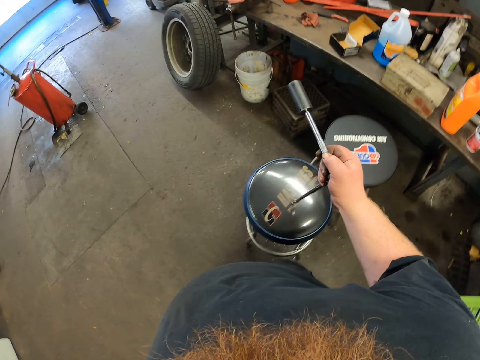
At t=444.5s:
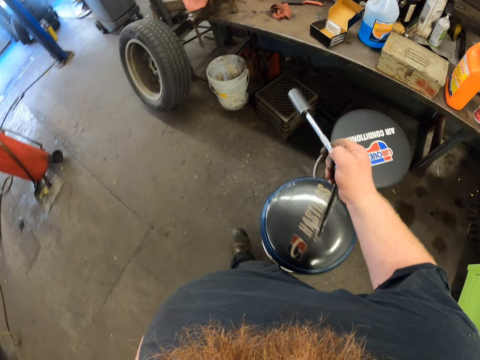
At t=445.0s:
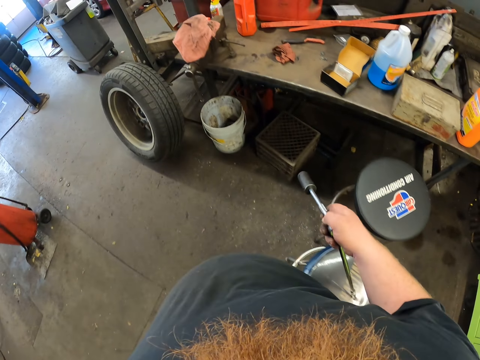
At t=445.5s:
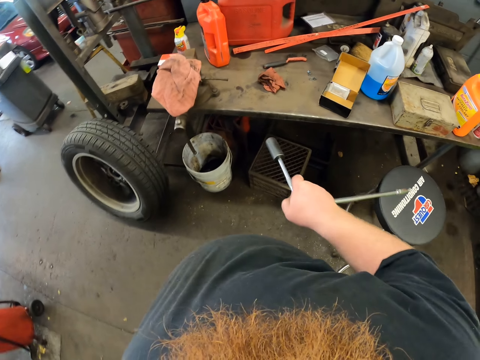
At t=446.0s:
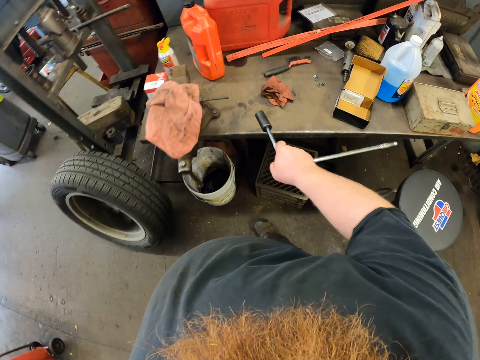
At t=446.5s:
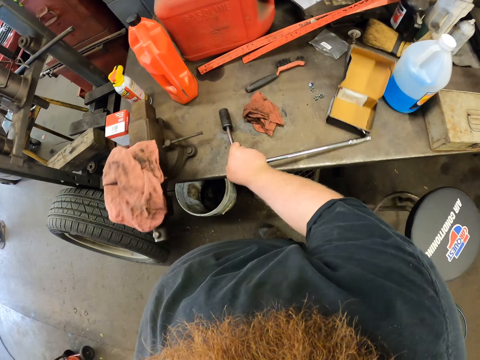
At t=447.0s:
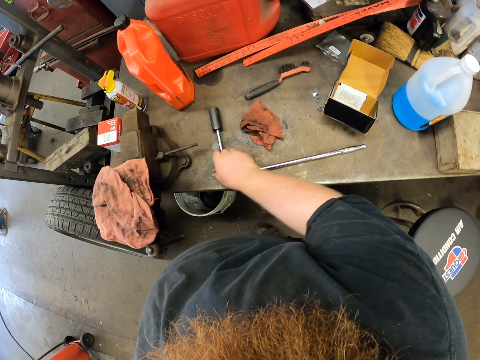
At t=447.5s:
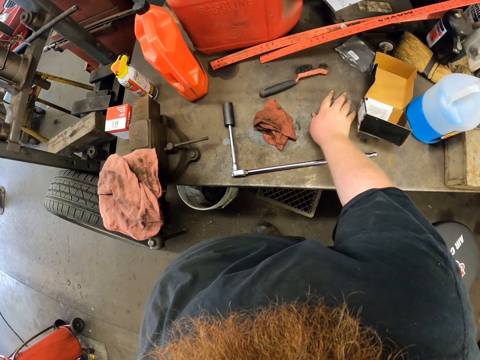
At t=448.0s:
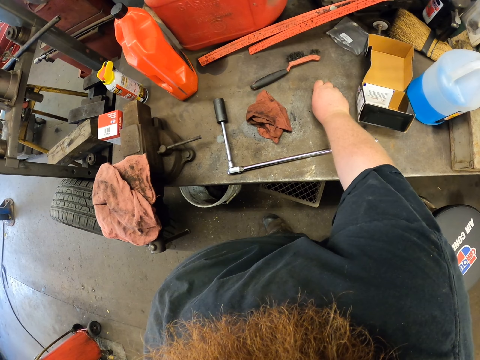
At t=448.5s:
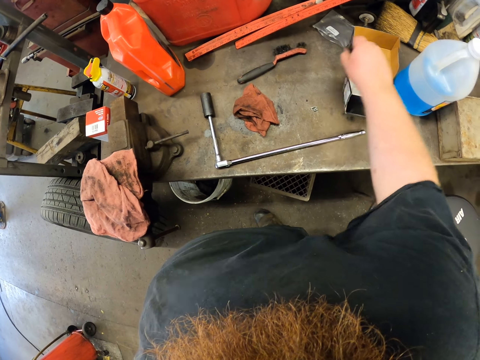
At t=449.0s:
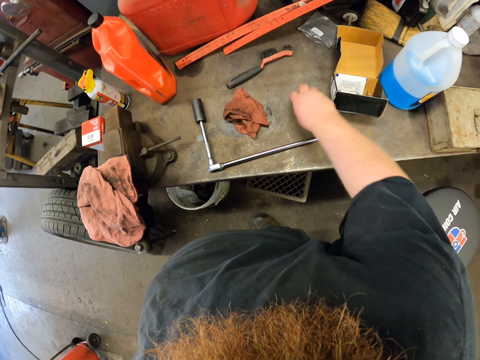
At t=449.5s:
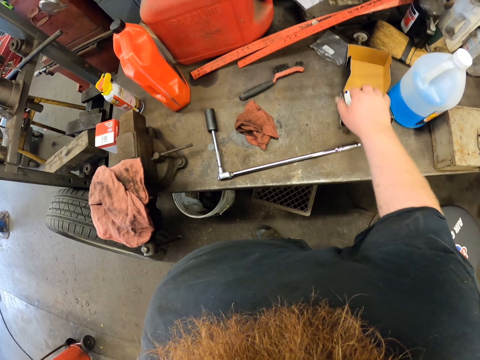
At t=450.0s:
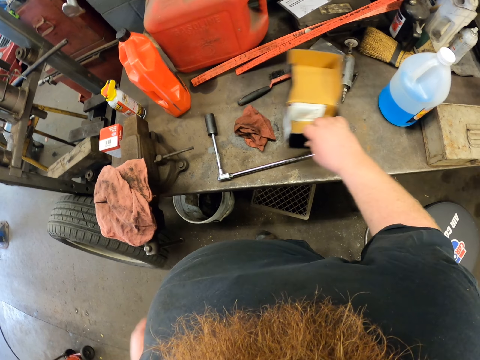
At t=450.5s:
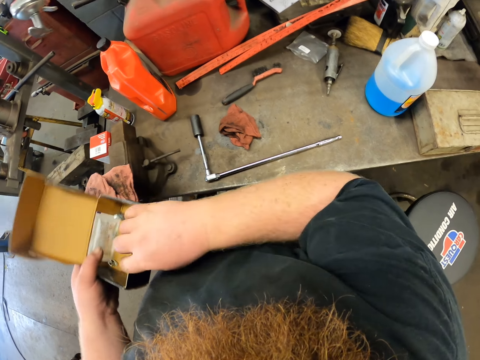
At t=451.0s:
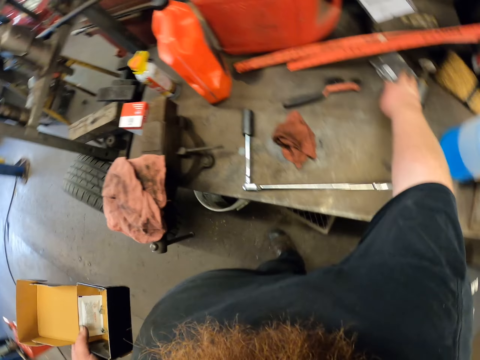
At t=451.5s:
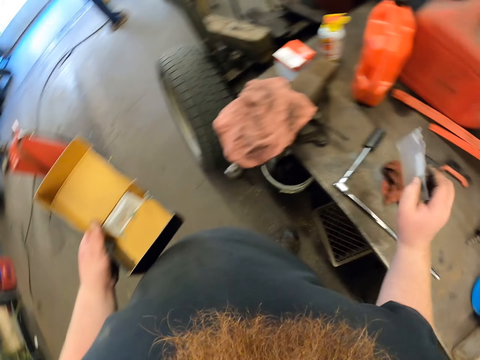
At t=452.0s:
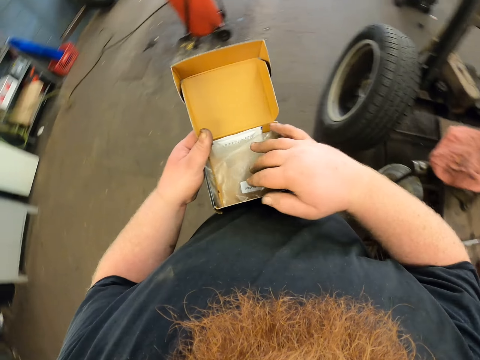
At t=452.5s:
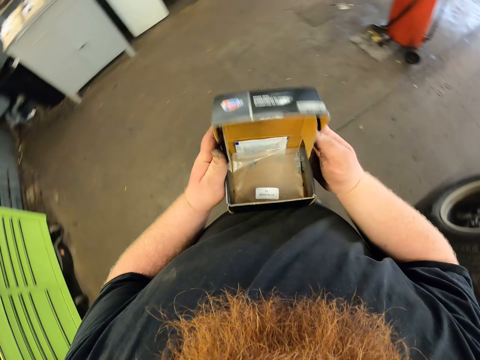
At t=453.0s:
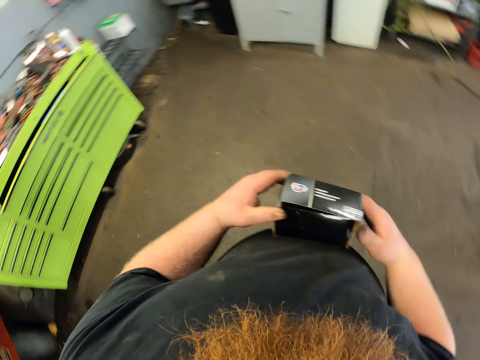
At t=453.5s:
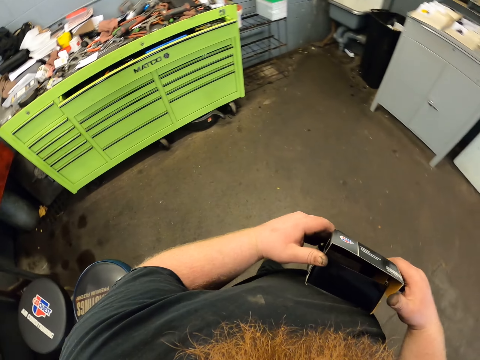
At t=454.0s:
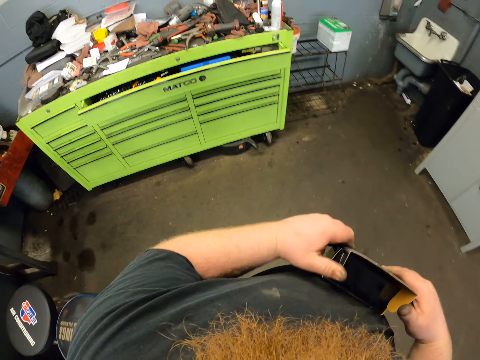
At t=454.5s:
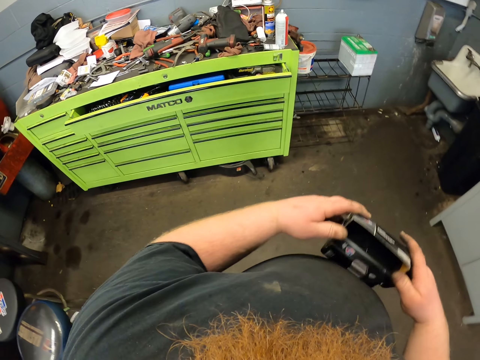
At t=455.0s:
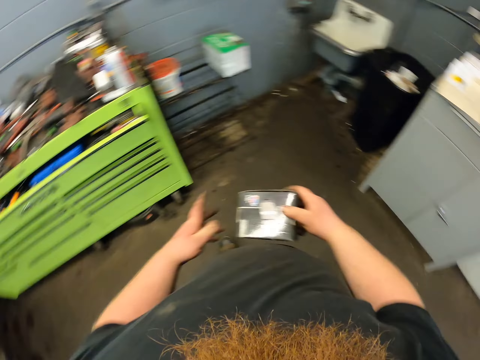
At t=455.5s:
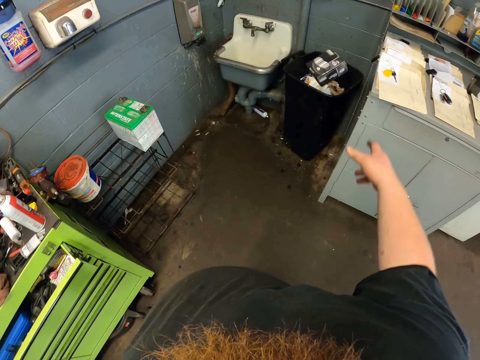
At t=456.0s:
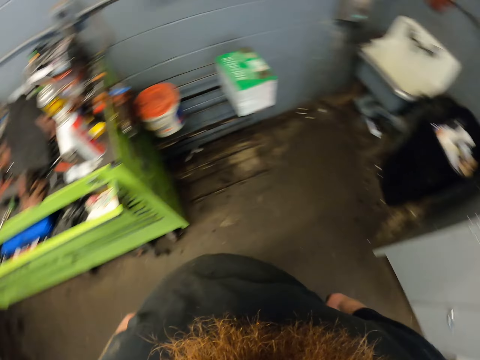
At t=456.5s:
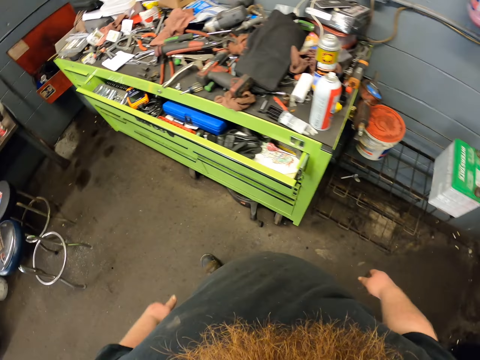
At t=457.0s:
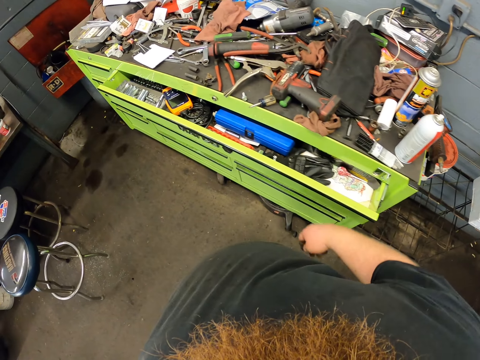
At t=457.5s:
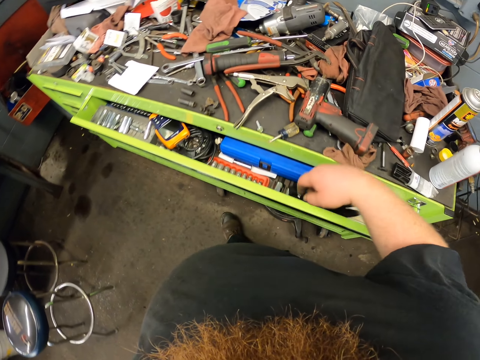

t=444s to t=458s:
The camera wearer holds the wrench on the stool on his way. He drops the wrench on the table. He puts paper foils on the table in a box. He picks the box. He shifts the box to the left hand. He takes a nylon sachet from the table. He drops the sachet in the box. He holds the box. He closes the box on his way in the workshop. He throws a basin or box to the bin. He walks to a drawer.

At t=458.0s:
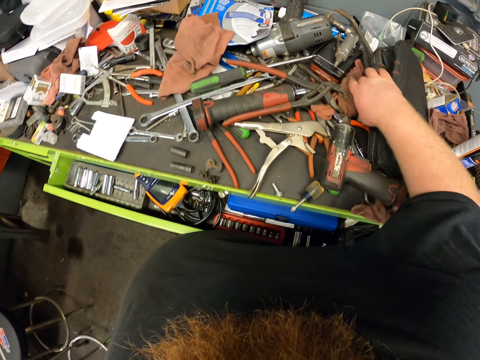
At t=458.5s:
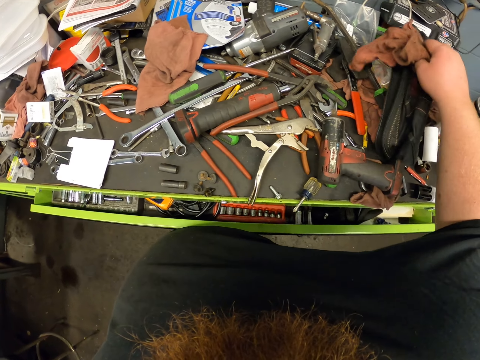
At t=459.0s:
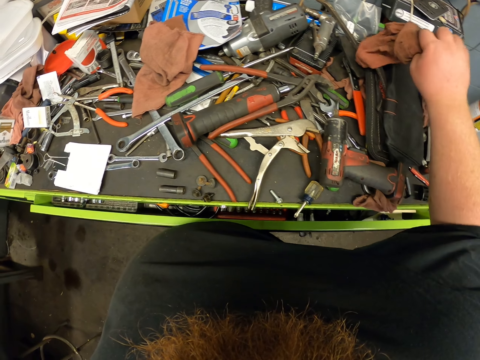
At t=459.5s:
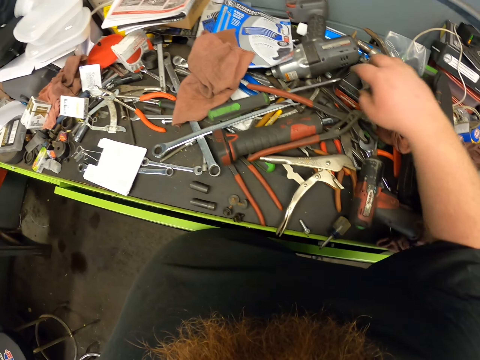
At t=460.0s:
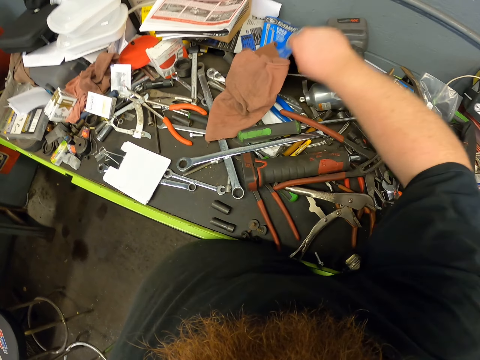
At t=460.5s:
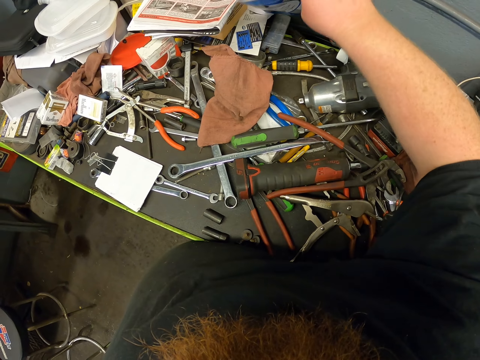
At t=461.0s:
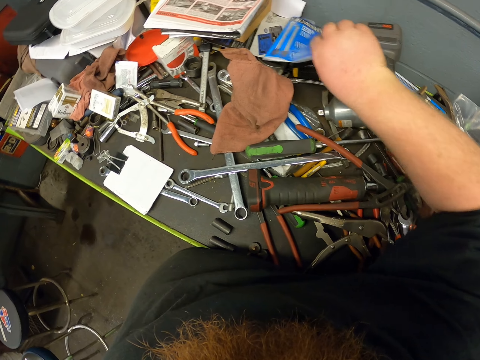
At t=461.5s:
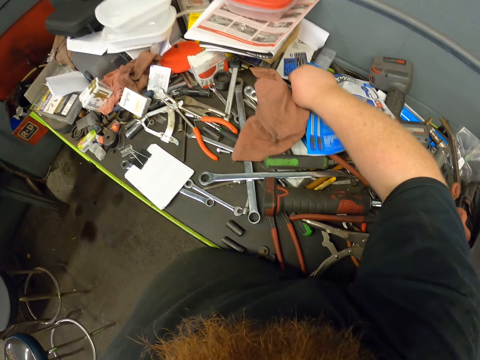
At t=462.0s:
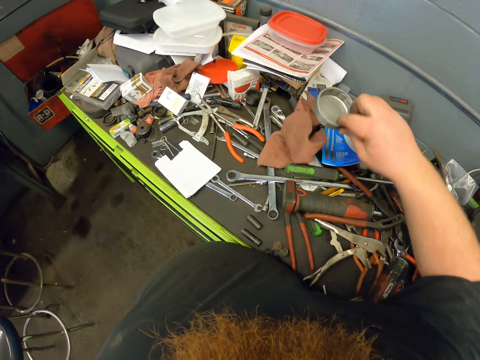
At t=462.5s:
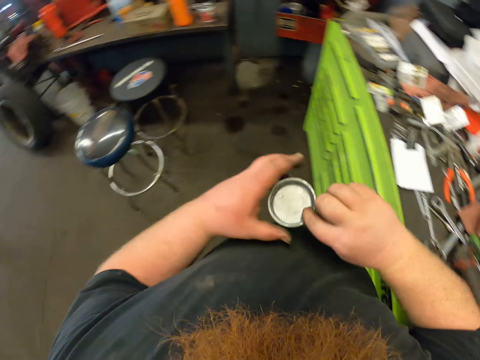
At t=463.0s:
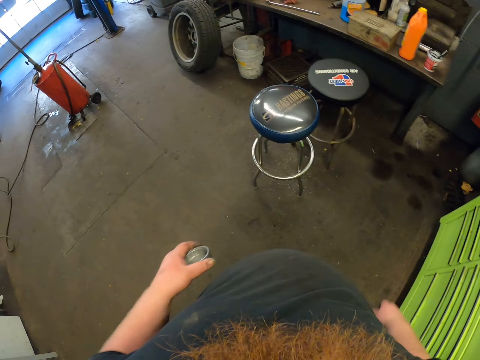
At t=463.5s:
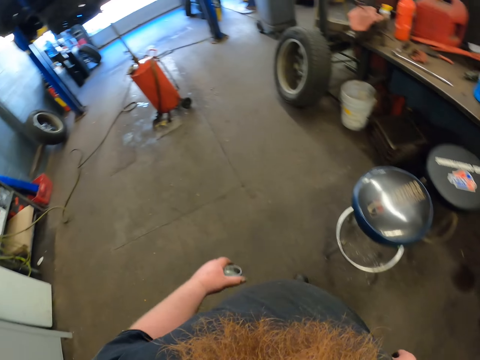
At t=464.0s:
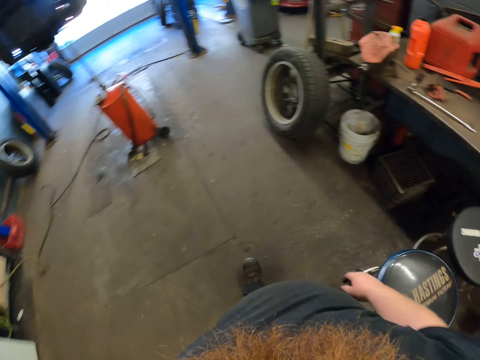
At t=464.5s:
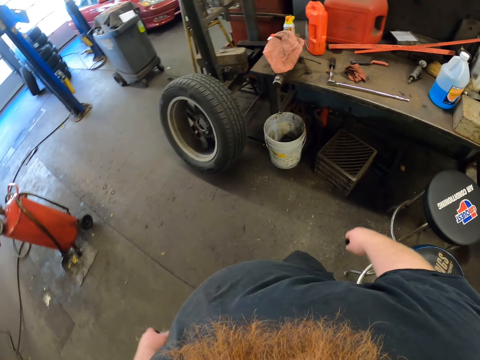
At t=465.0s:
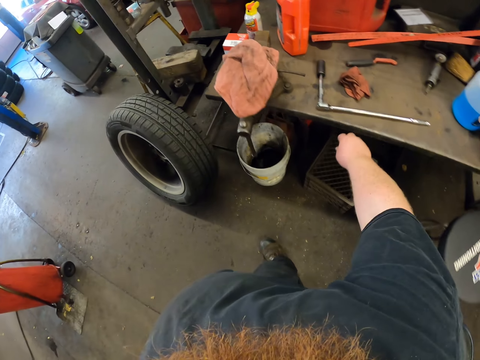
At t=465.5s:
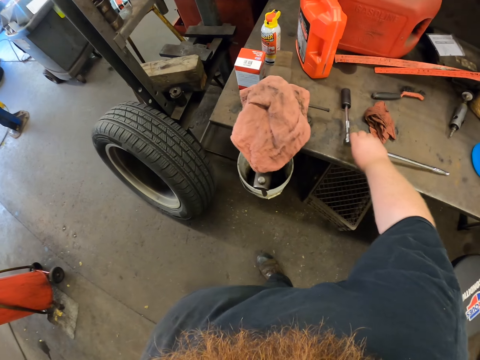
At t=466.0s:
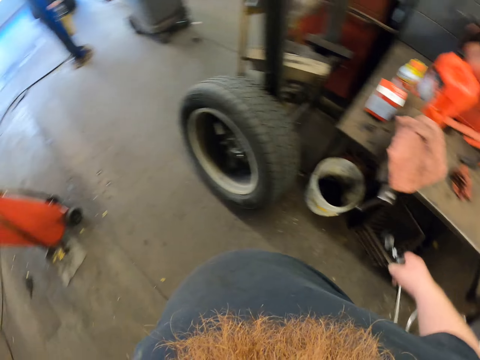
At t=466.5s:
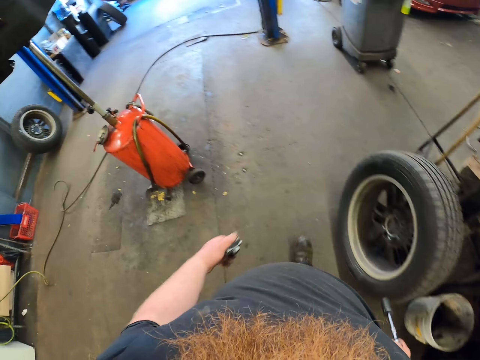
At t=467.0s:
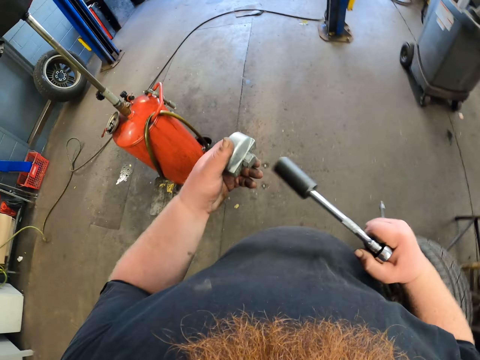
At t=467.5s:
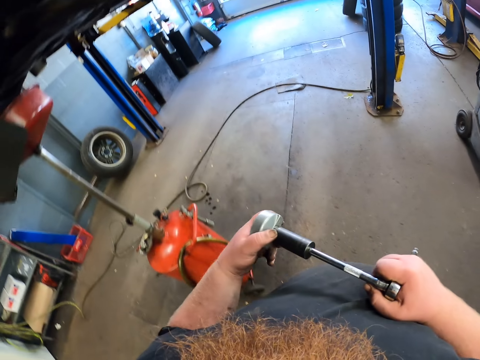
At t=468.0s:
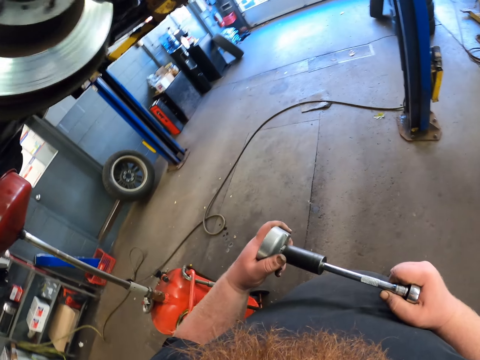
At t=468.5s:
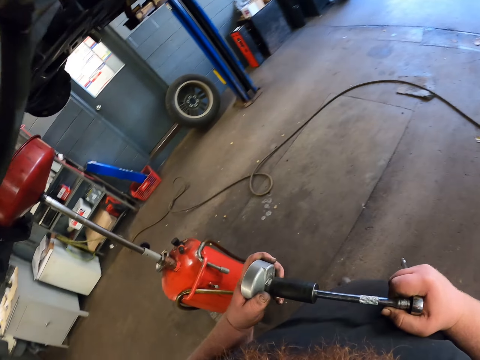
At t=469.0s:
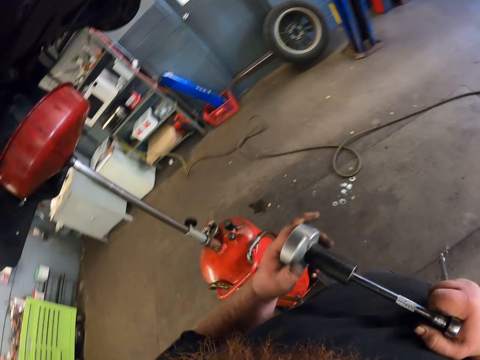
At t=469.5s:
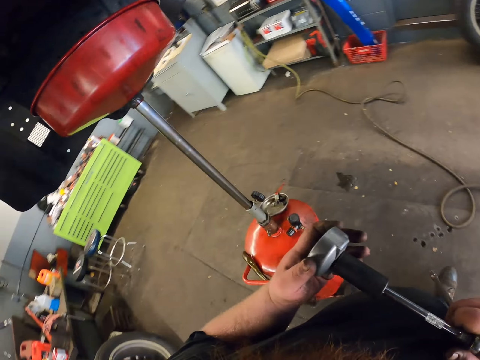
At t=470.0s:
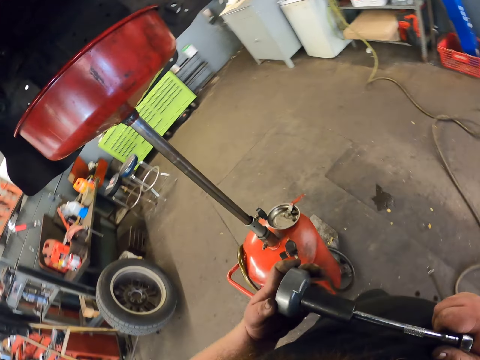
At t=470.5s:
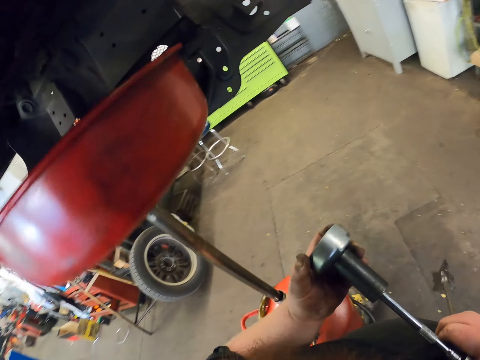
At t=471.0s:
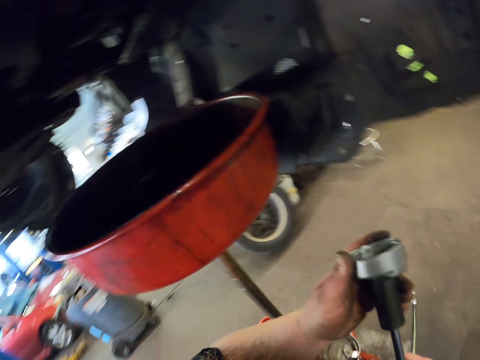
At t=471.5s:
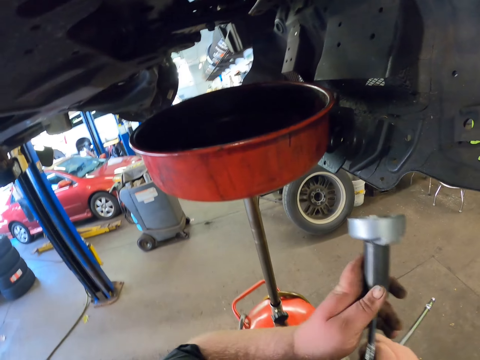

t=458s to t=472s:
The camera wearer lifts a hand towel on a drawer. He drops the towel. He lifts a paper pack on the drawer. He drops the paper. He touches the paper. He picks a round socket opener on the drawer. He holds a tin. He shifts the opener to the left hand and carries the opener to the table. He walks around the garage. He takes a wrench from the table on his way to the car. He fixes the socket opener on the wrench towards the car. He holds the wrench.
